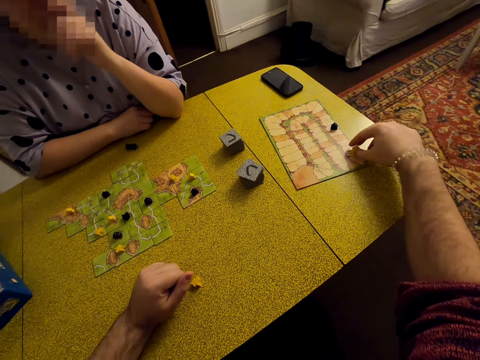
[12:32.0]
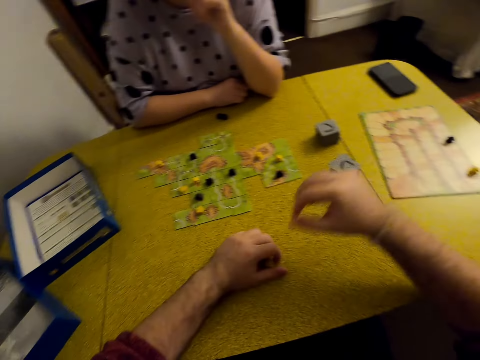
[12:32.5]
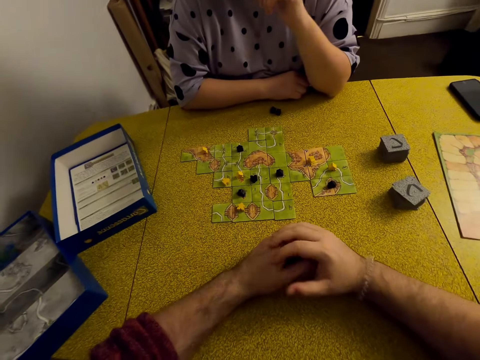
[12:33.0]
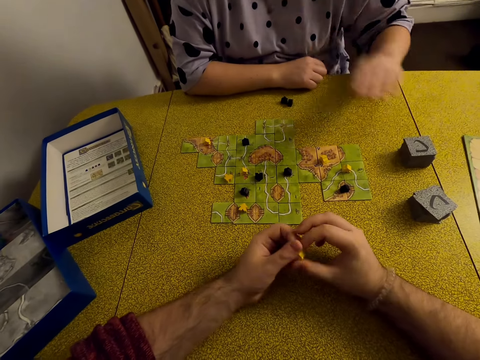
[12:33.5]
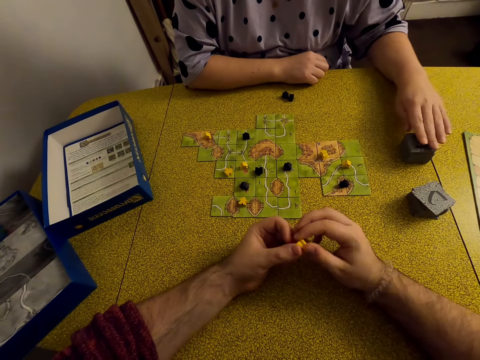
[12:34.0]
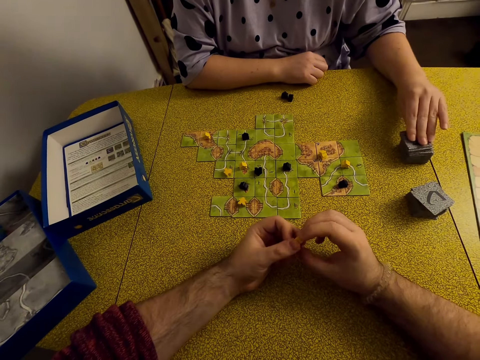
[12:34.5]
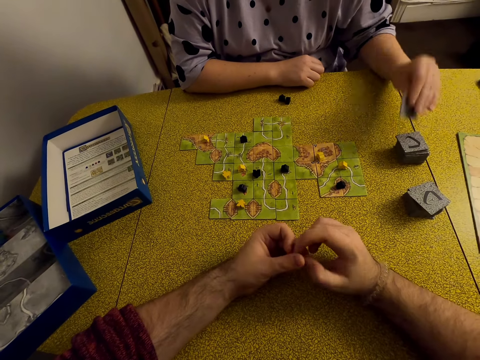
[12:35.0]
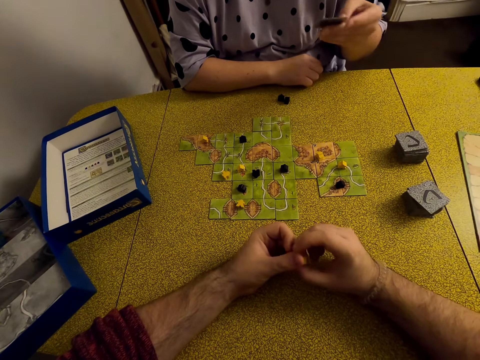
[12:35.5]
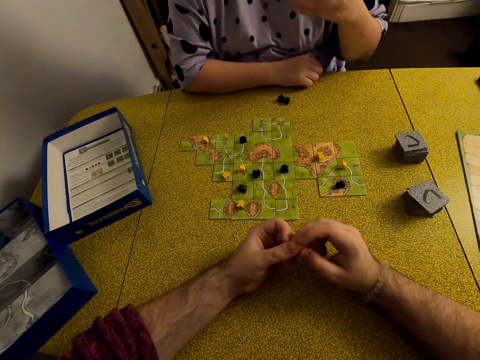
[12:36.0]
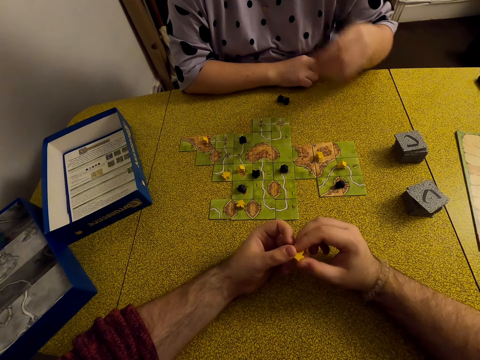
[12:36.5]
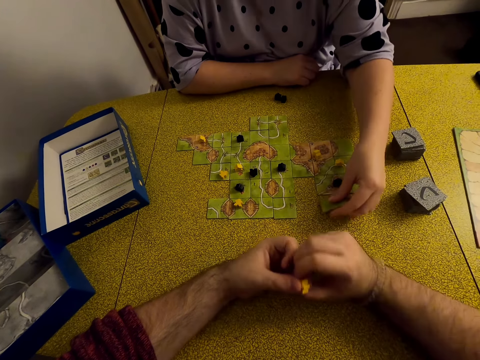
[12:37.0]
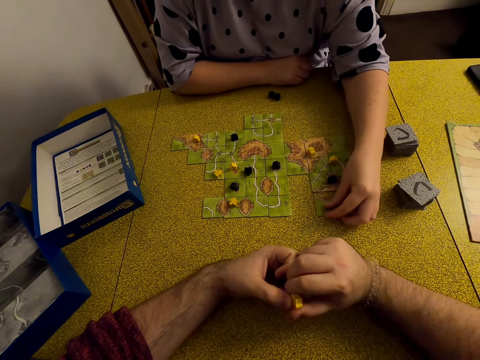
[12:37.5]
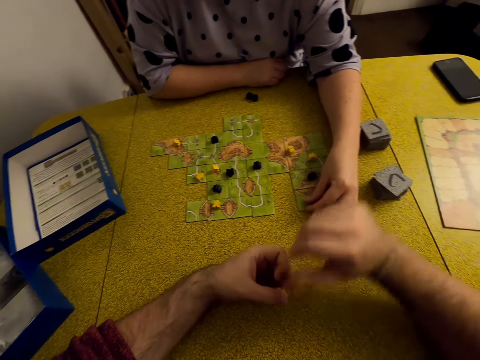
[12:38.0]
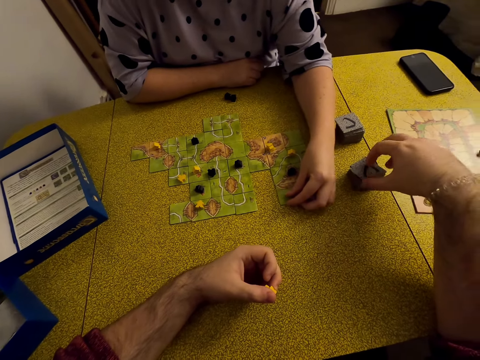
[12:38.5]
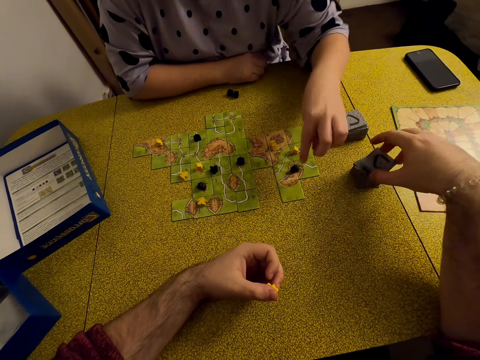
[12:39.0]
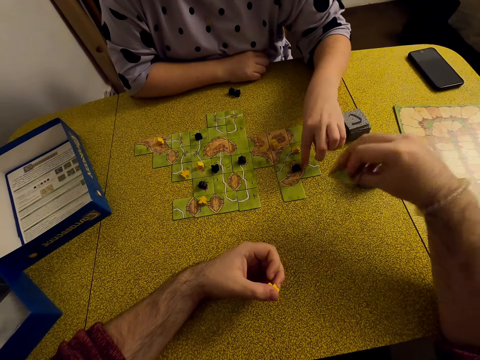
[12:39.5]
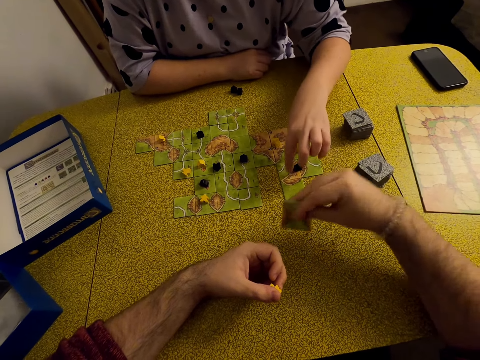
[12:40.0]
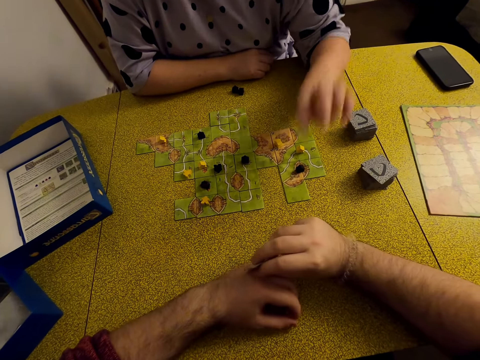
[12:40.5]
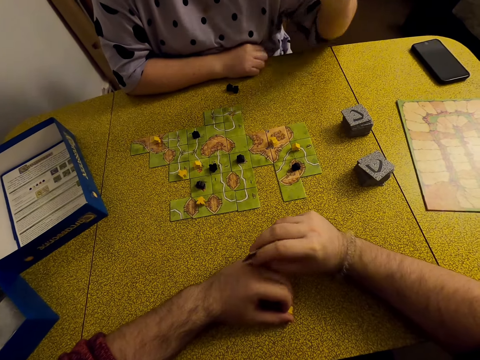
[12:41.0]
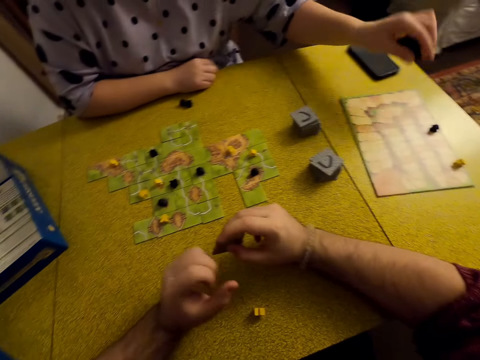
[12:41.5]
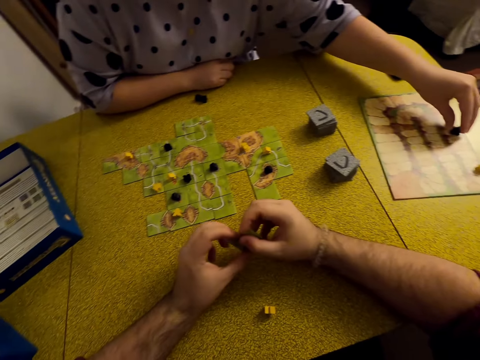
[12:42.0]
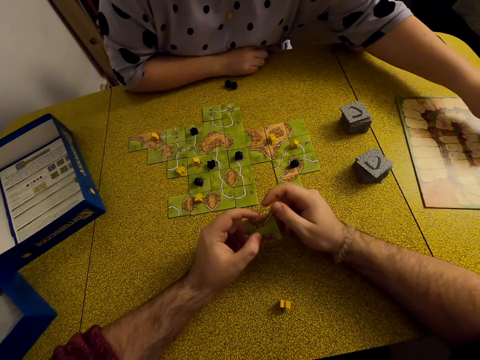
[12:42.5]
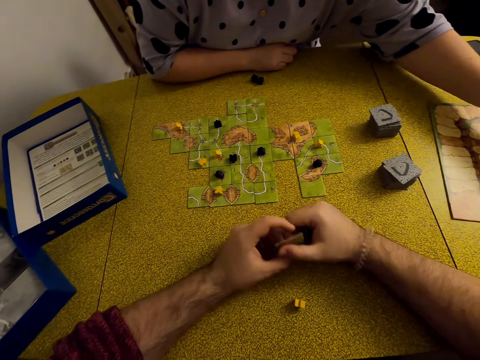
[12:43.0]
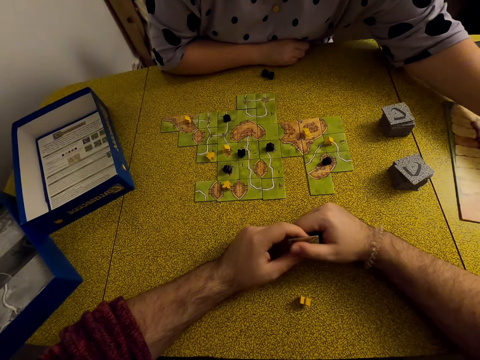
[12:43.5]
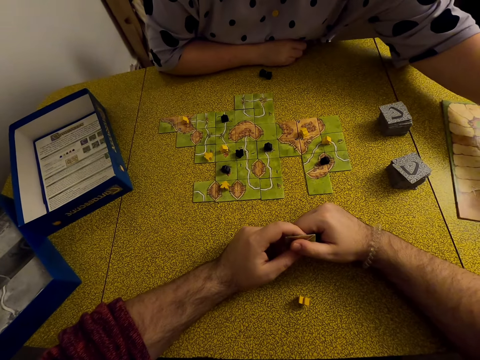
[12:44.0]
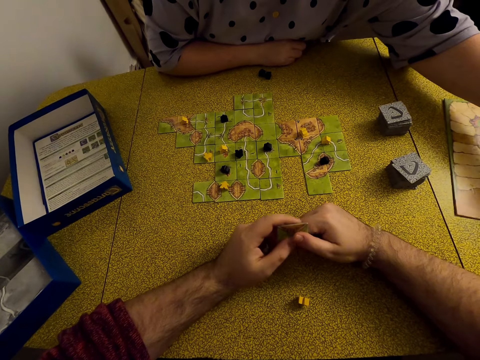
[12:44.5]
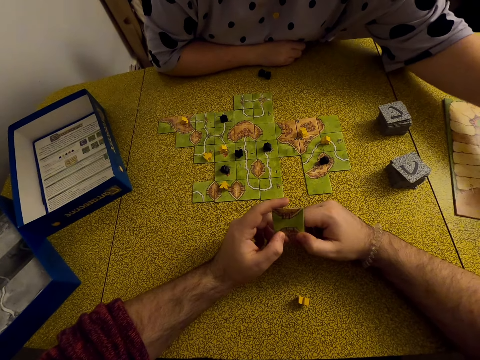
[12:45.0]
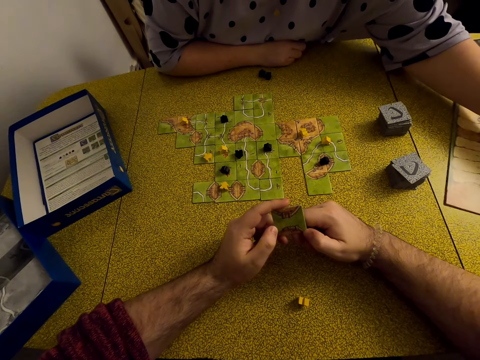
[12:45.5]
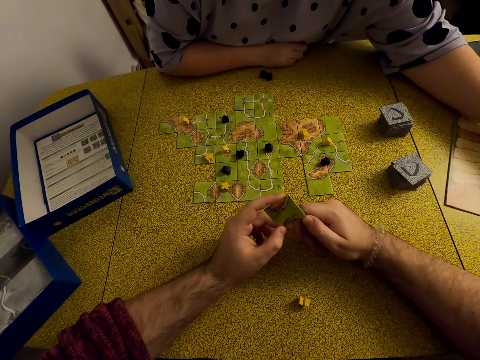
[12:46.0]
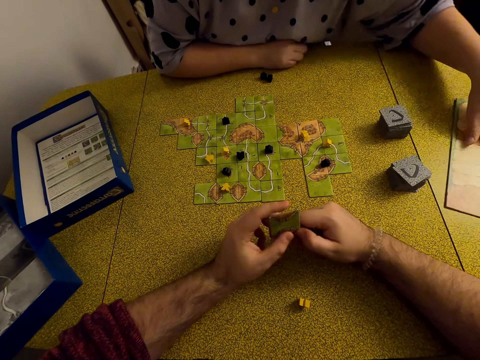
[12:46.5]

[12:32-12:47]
The camera wearer moves the meeple. A lady picks a tile or card. She holds the tile. She plays a Carcassonne game with the tile. She puts the card on the table. The camera wearer picks a tile. The lady plays a Carcassonne game with a meeple. She moves the meeple.

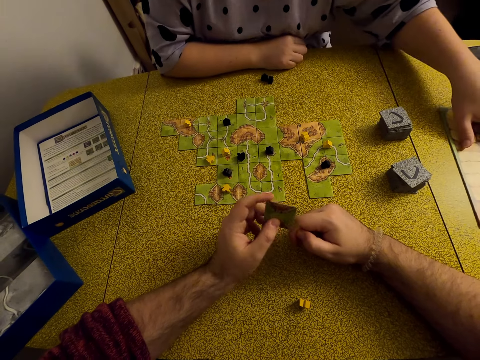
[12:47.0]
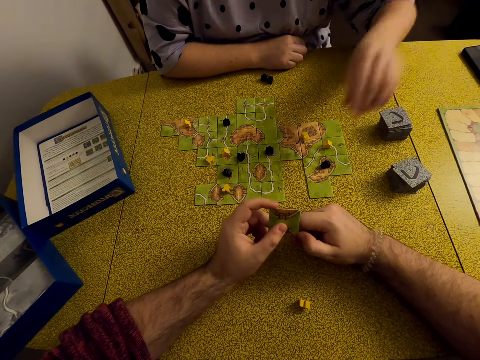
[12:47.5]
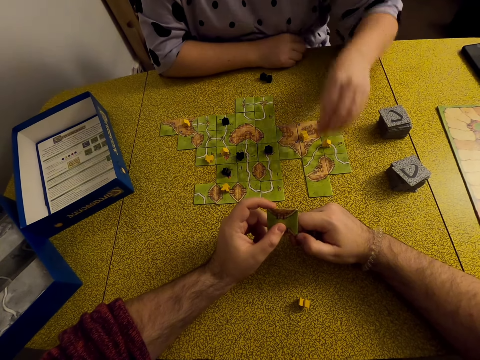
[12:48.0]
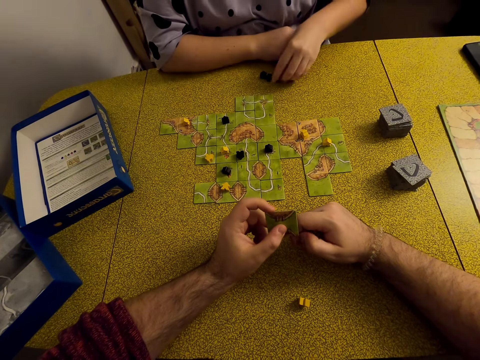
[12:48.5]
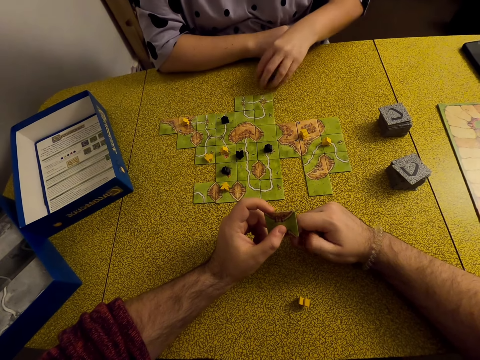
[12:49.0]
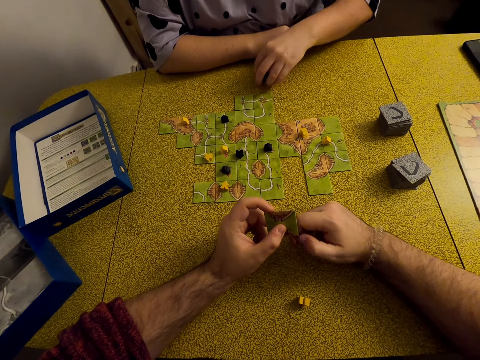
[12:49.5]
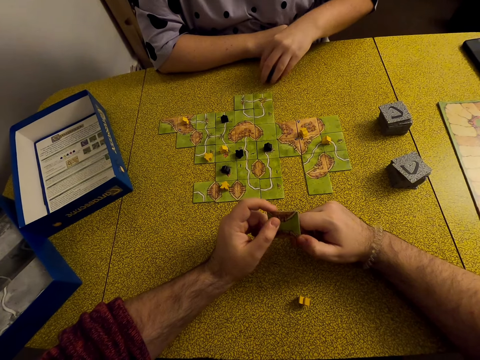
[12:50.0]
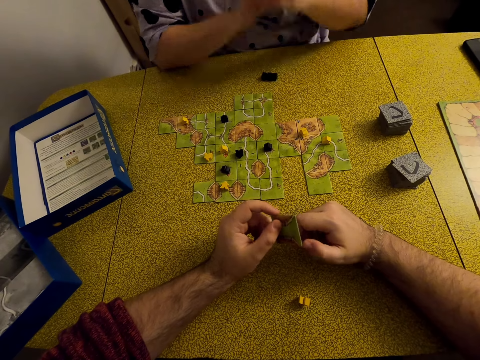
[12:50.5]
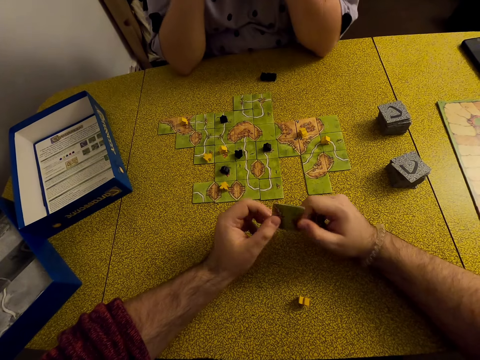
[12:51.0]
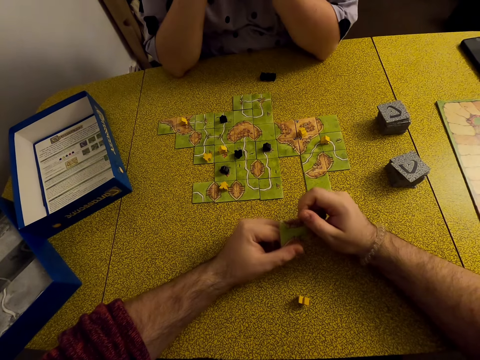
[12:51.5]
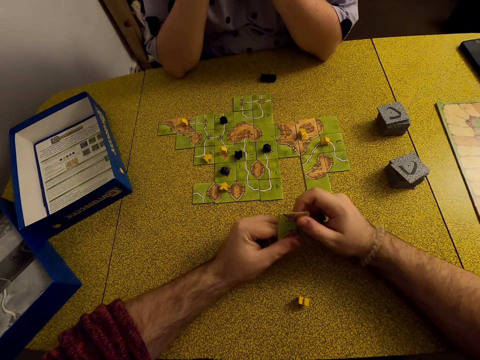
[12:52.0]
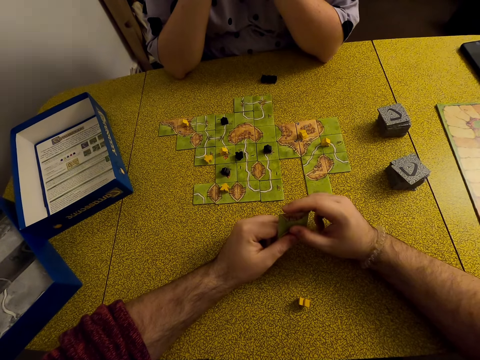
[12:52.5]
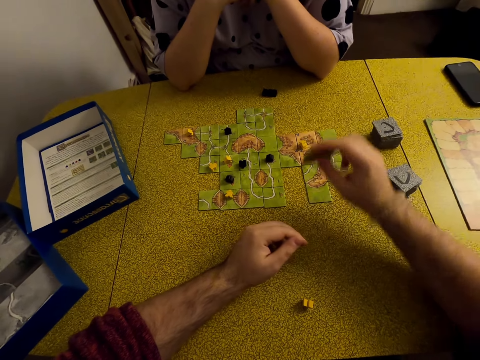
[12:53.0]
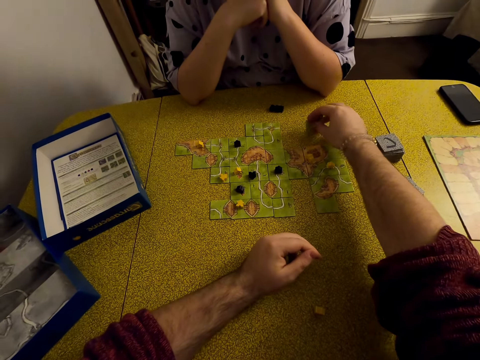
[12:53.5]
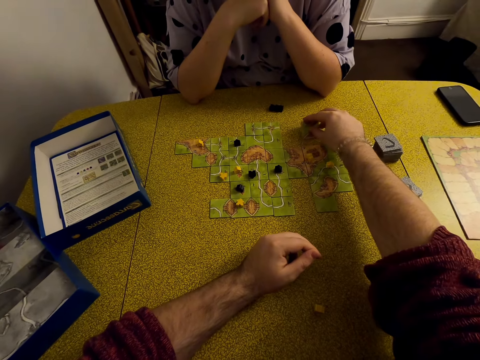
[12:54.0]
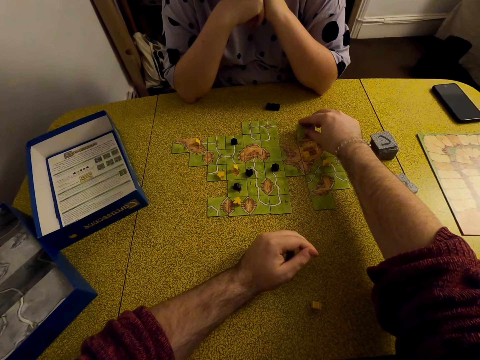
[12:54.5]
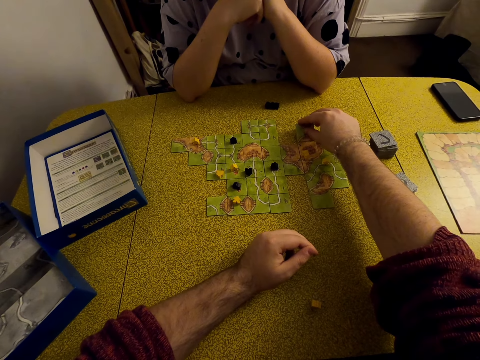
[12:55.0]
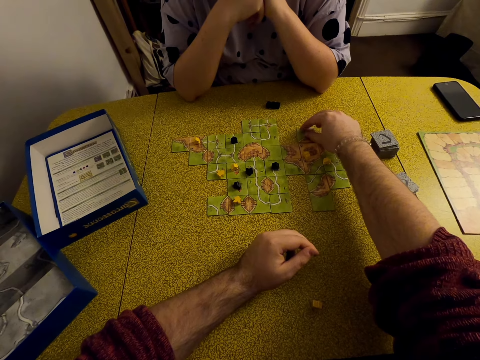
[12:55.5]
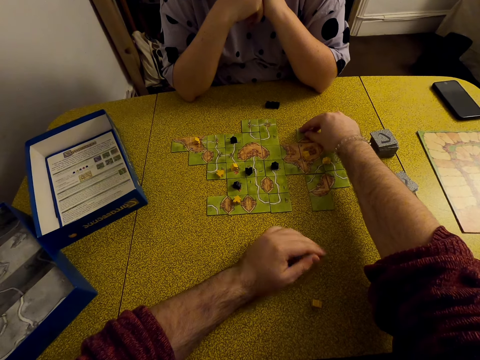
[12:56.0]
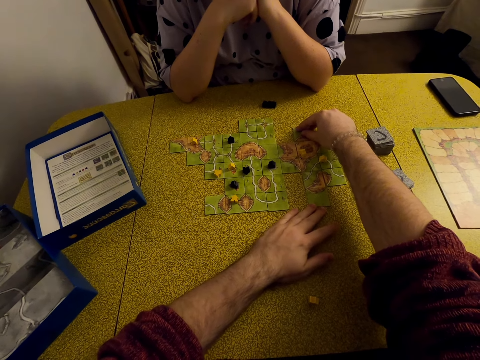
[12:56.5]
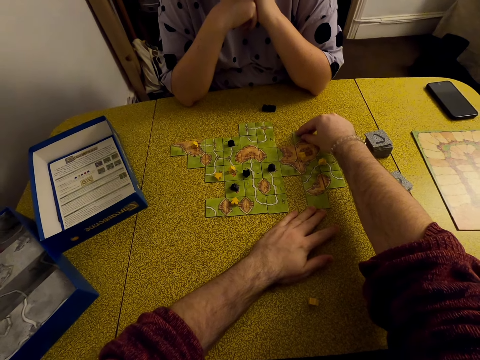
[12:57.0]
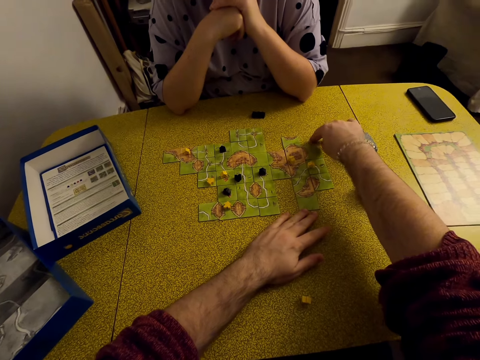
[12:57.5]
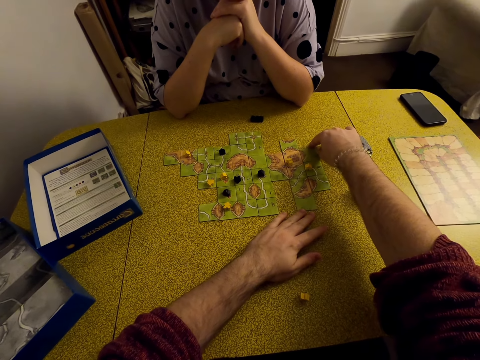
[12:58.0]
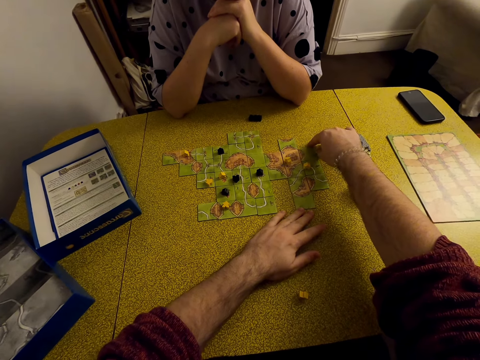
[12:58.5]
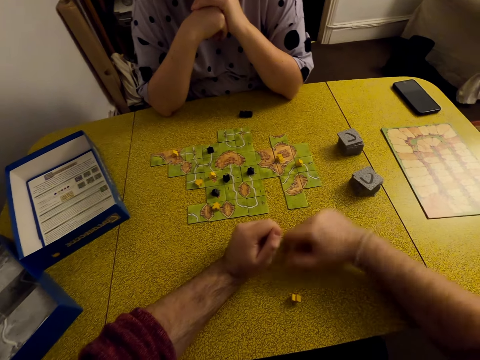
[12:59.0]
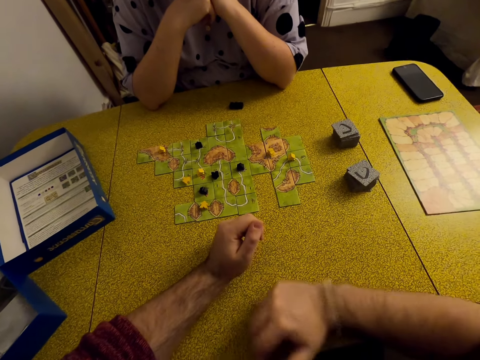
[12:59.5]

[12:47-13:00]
The camera wearer holds a tile. They play a Carcassonne game with the tile. They put the card on the table.
